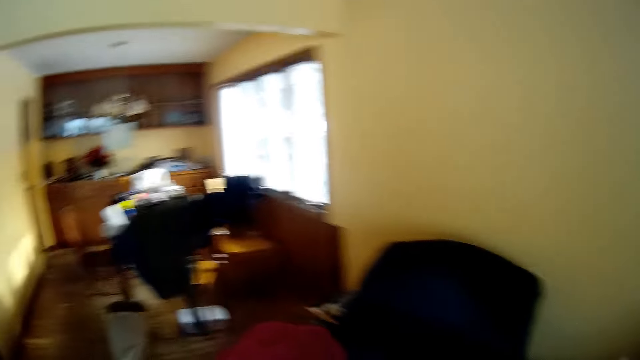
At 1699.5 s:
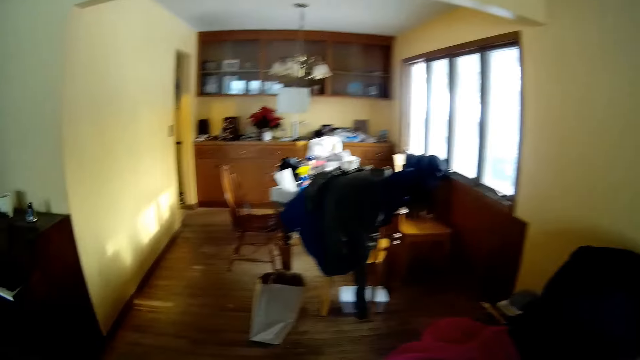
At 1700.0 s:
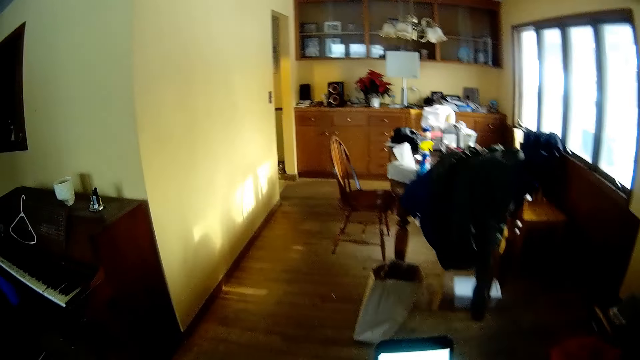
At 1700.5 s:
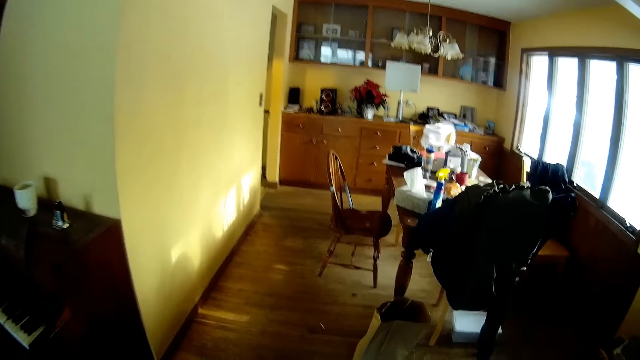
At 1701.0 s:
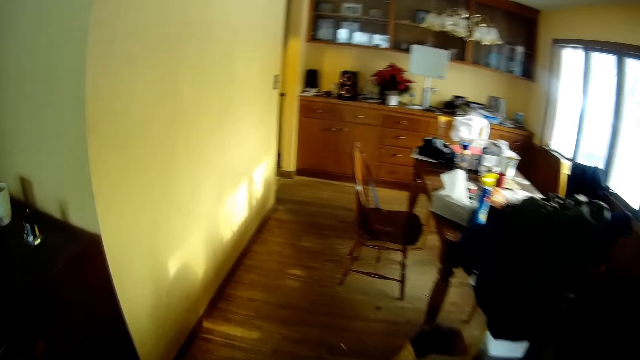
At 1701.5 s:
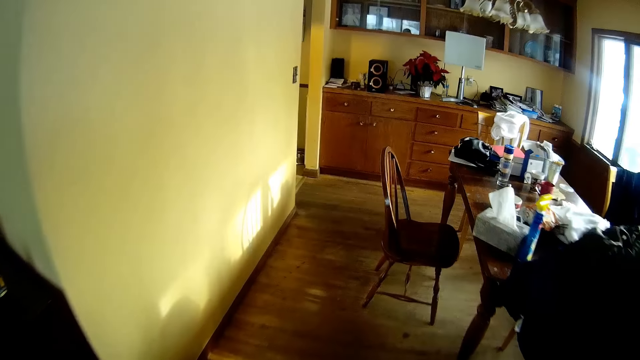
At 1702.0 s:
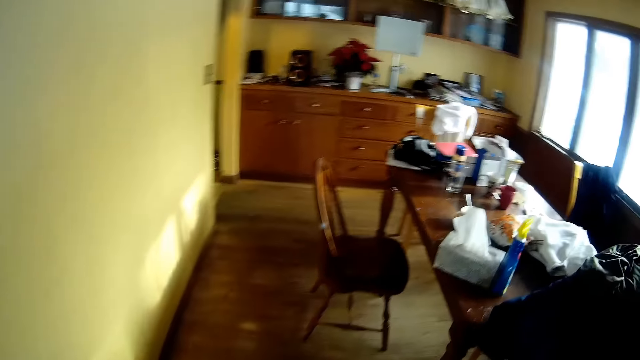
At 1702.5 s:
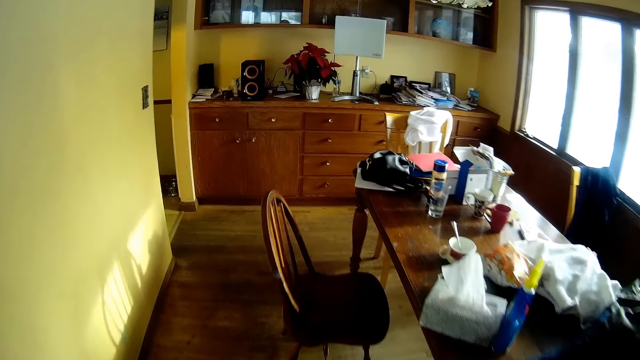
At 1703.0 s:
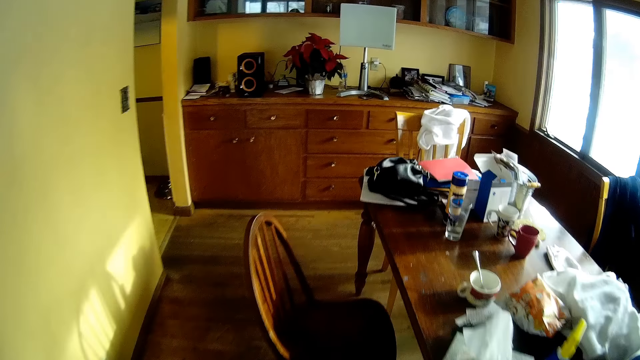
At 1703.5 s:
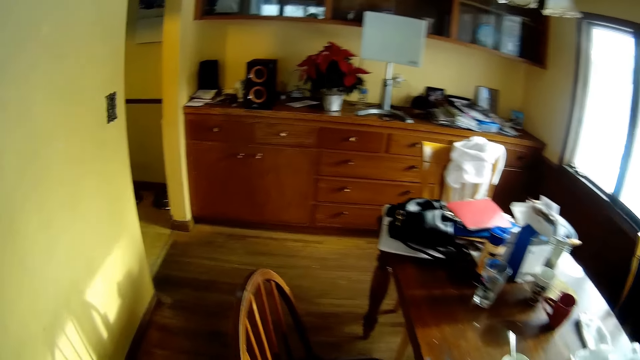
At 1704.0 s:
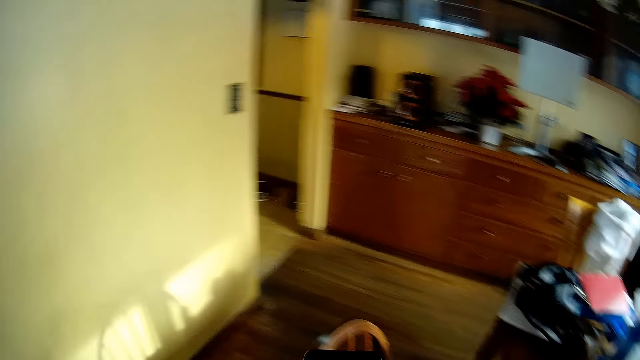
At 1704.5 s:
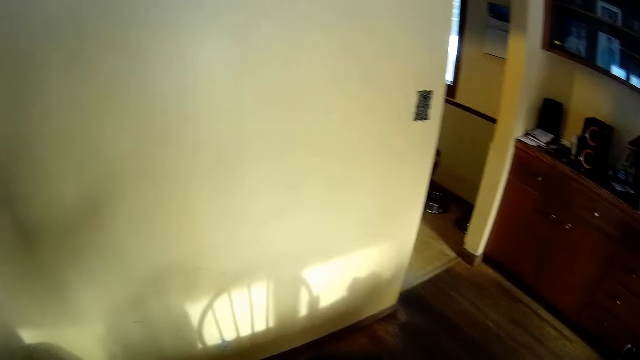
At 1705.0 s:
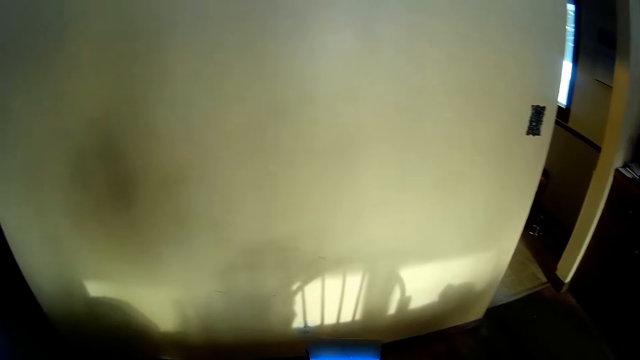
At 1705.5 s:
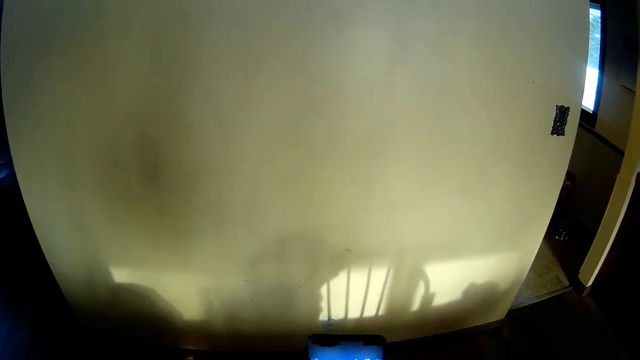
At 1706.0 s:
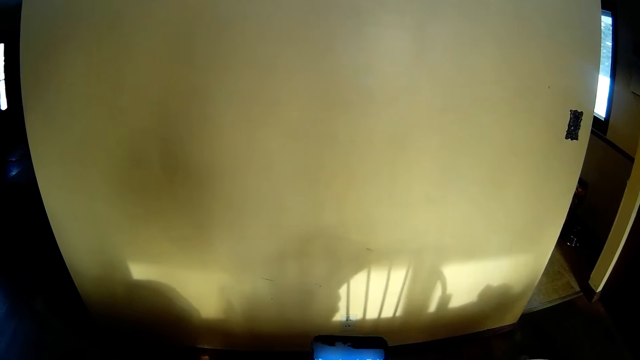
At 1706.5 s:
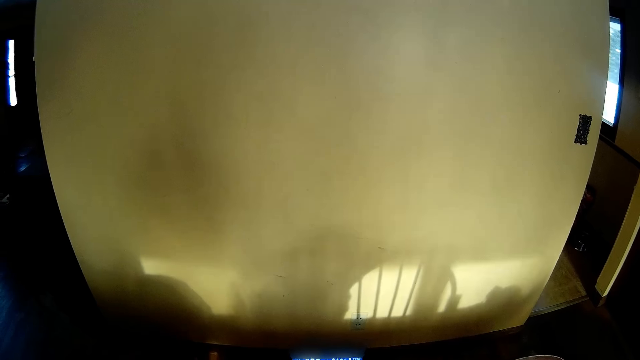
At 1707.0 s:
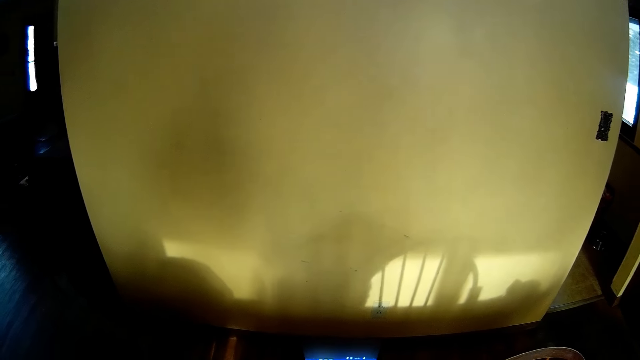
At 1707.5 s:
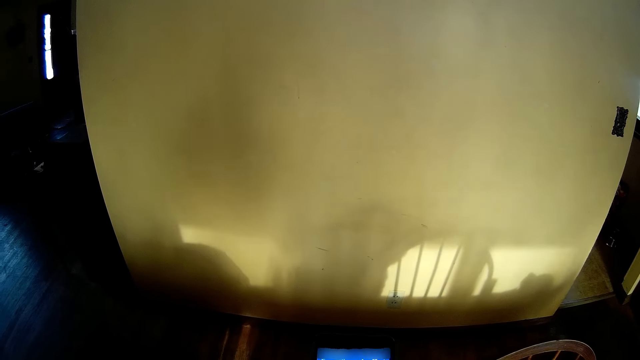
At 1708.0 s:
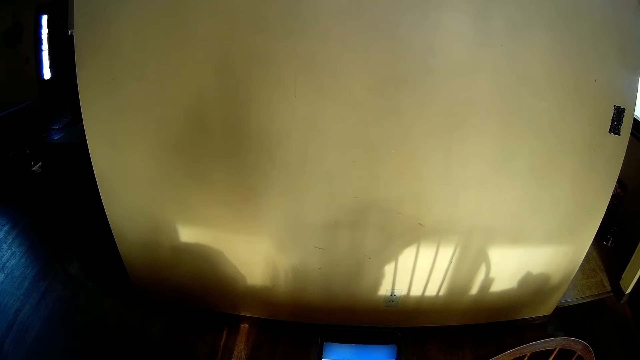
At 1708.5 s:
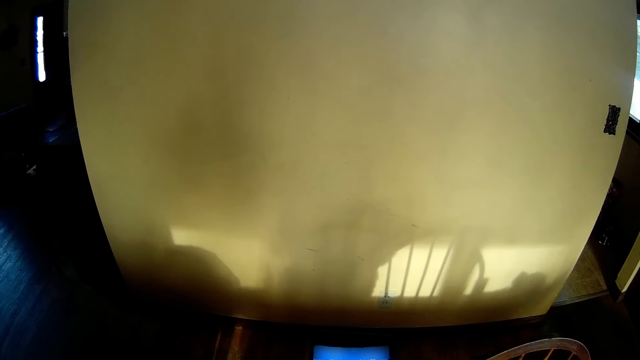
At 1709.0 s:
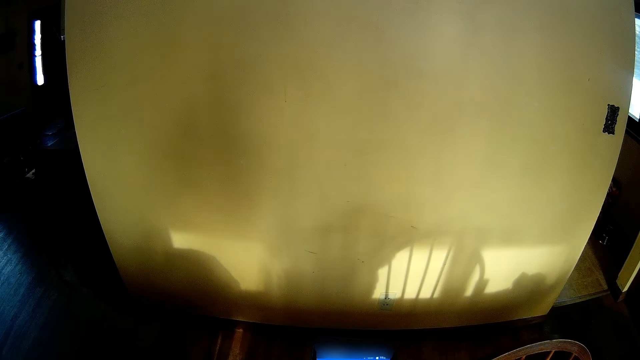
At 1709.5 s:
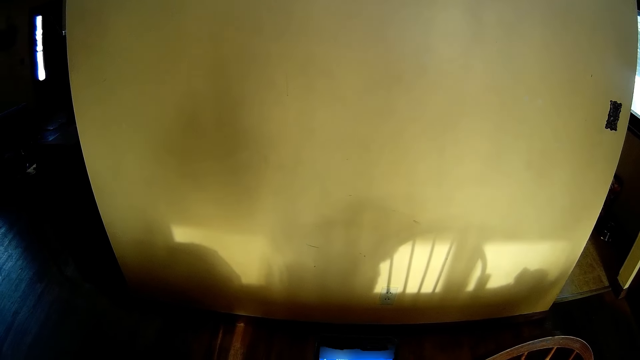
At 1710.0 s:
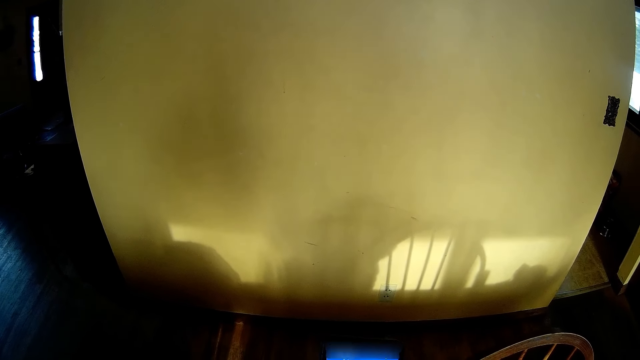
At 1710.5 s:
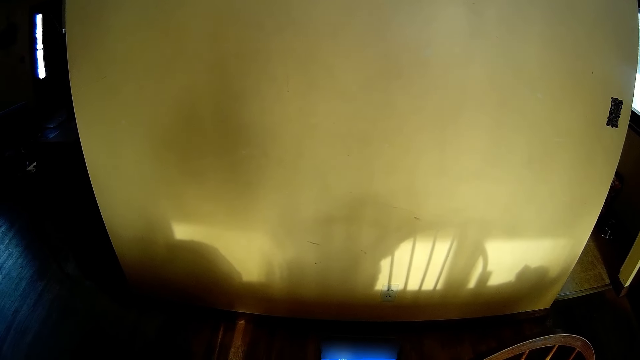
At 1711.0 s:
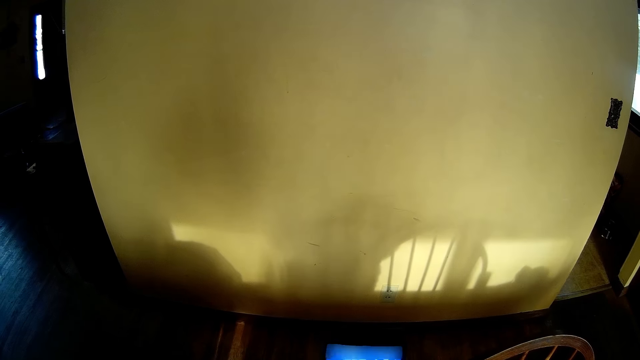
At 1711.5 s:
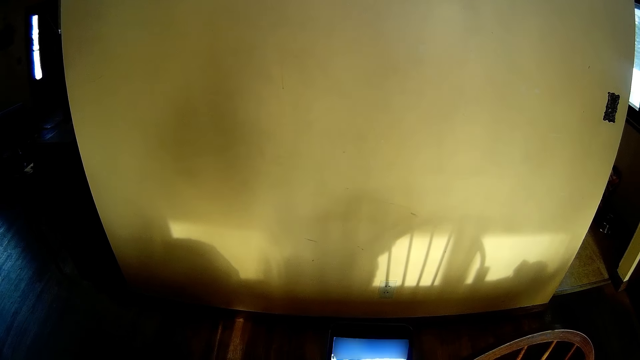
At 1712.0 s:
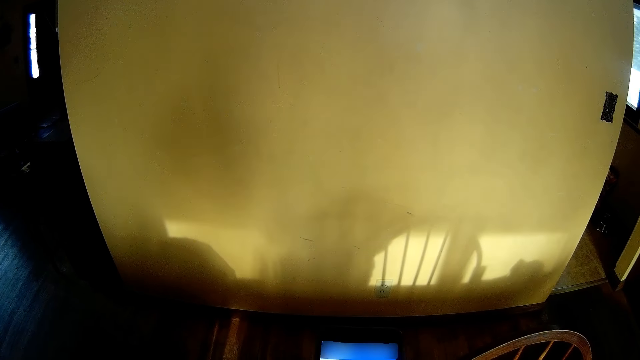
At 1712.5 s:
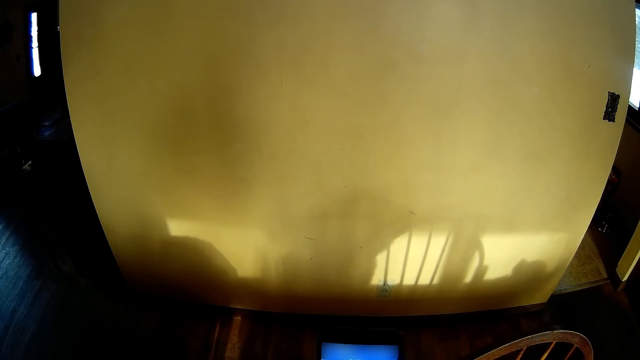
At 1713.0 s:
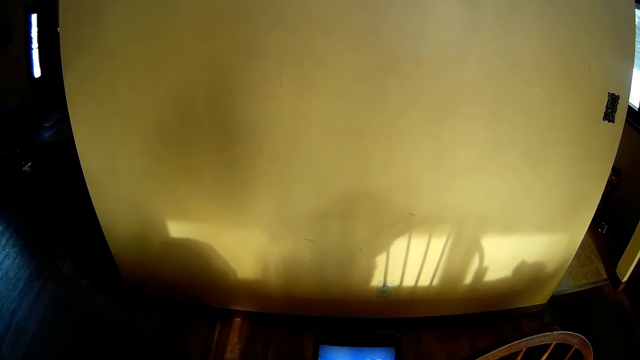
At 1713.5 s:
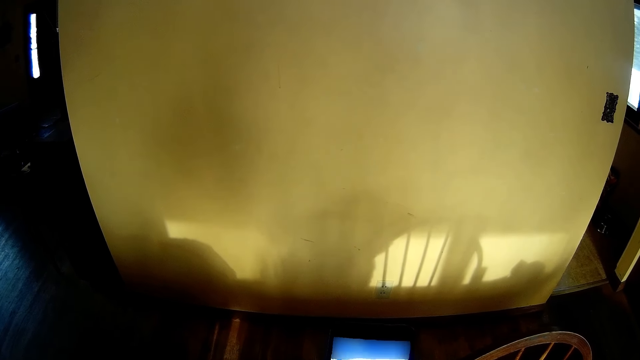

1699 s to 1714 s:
The camera wearer approaches the corridor to the parlor. He holds a phone with his right hand. He walks out of the parlor to the dining room through the corridor to the parlor. He operates the phone with his right hand. He uses the phone.

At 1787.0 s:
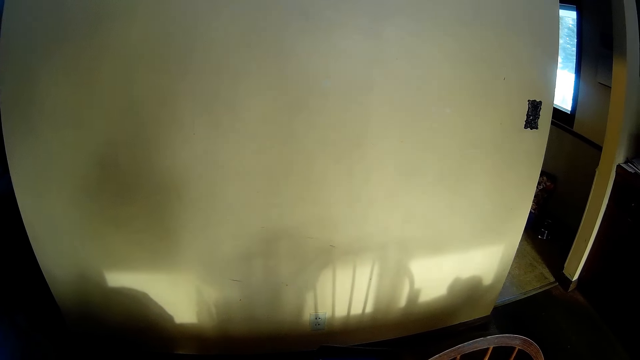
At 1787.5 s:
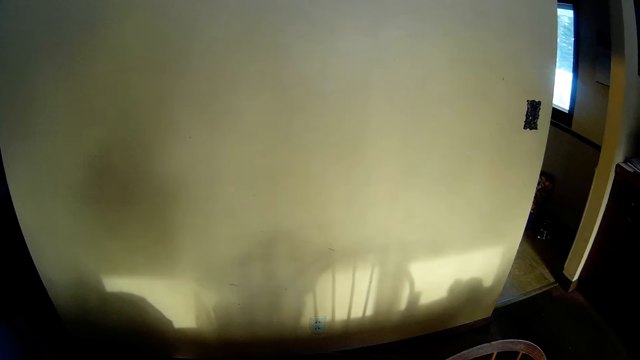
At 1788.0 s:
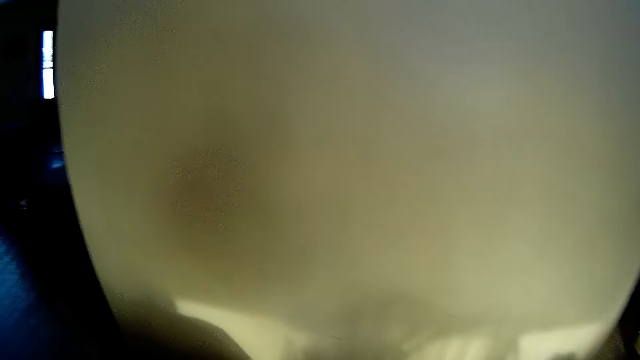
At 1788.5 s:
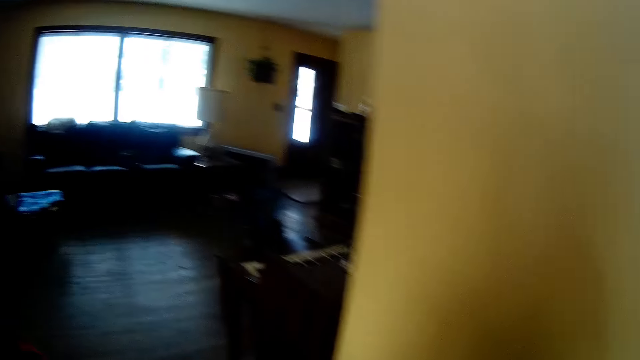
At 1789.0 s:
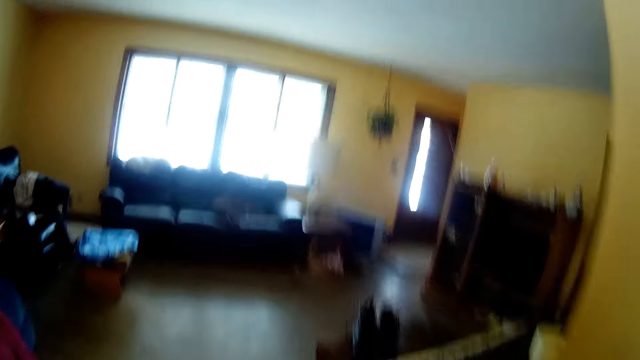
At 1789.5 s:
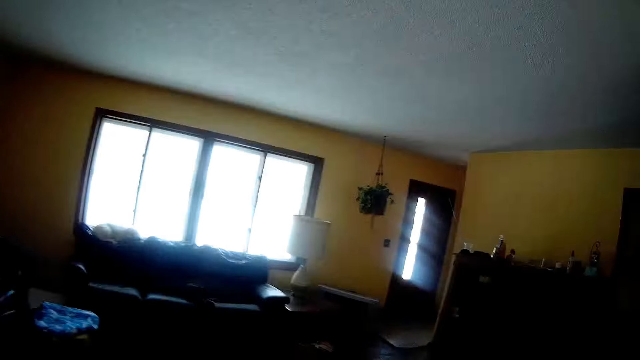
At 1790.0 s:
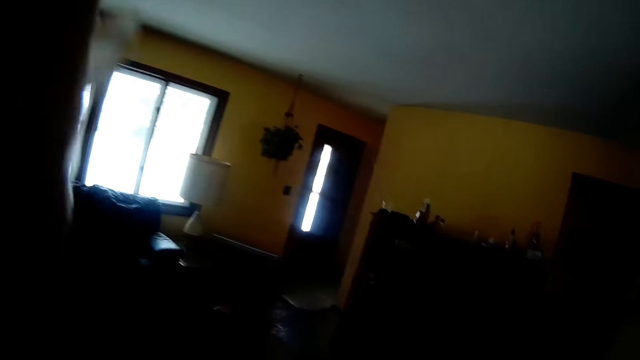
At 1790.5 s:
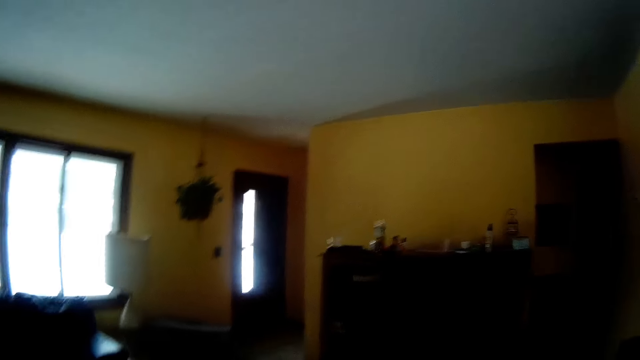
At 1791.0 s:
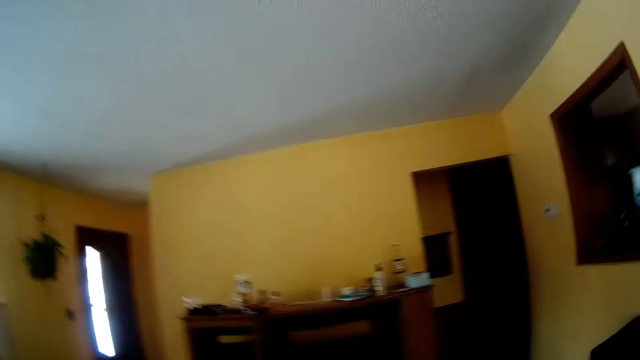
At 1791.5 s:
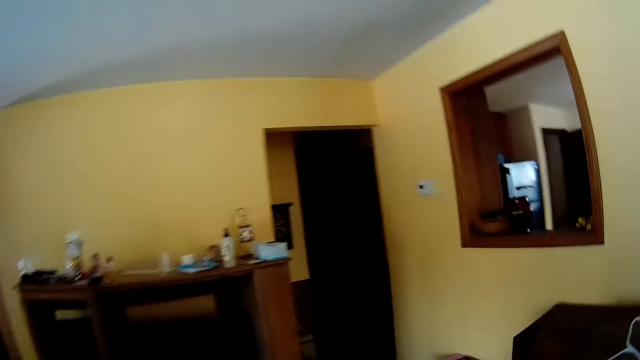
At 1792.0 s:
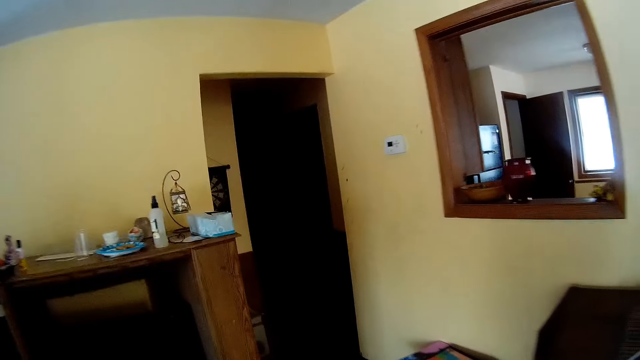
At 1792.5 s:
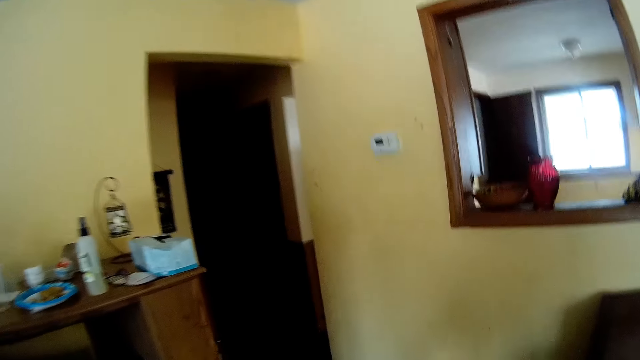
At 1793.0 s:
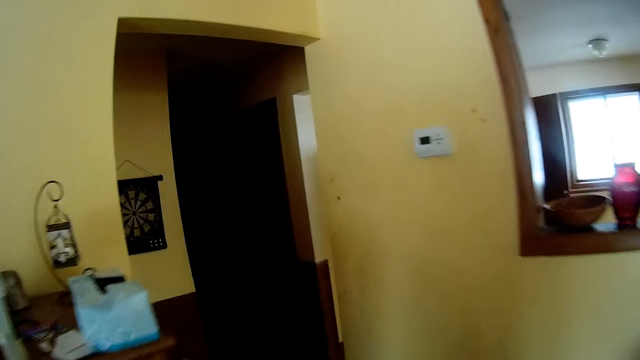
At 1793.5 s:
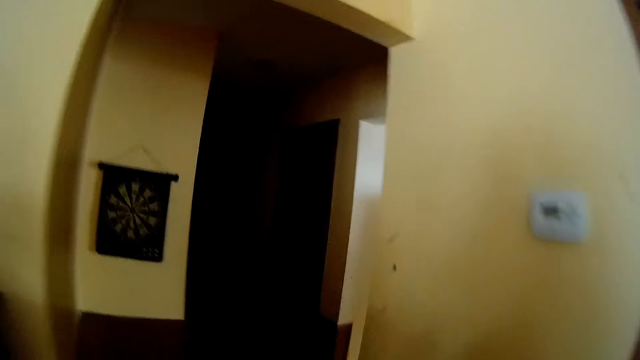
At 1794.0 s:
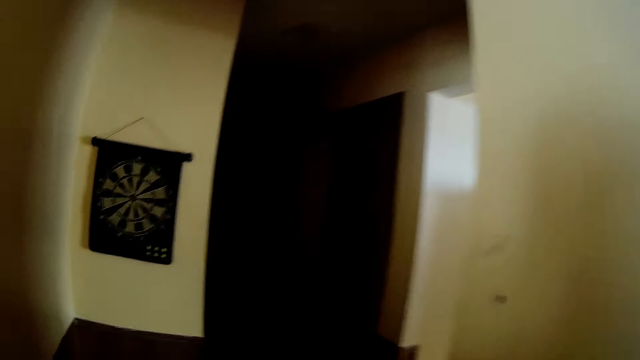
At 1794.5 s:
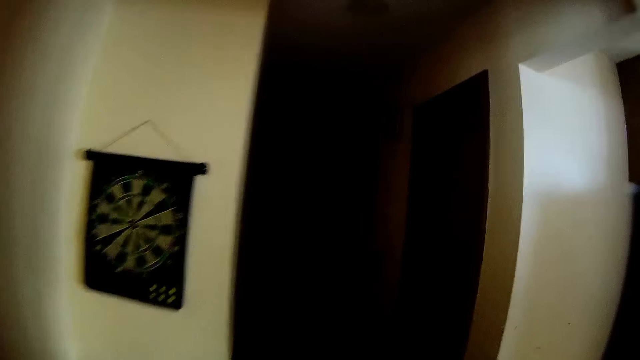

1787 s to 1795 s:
The camera wearer approaches the corridor to the parlor. They walk through the corridor to the parlor. They approach a corridor to the rooms. They walk out of the parlor through the corridor to the rooms.
